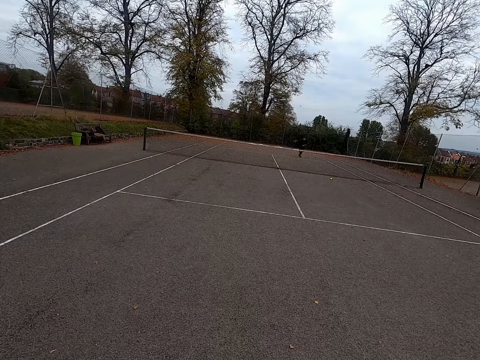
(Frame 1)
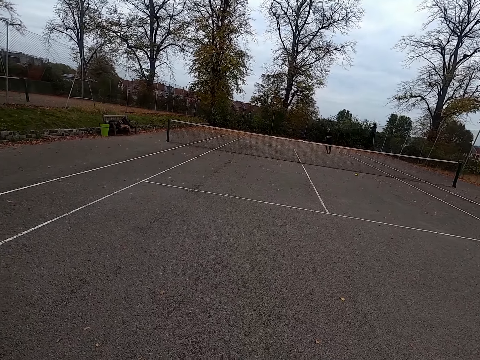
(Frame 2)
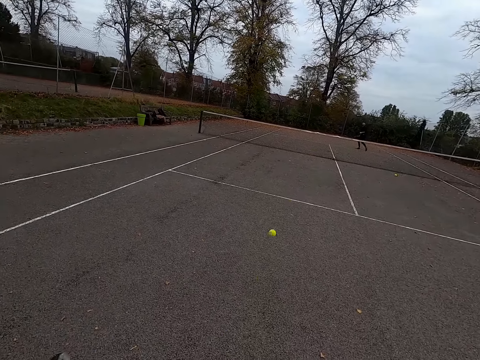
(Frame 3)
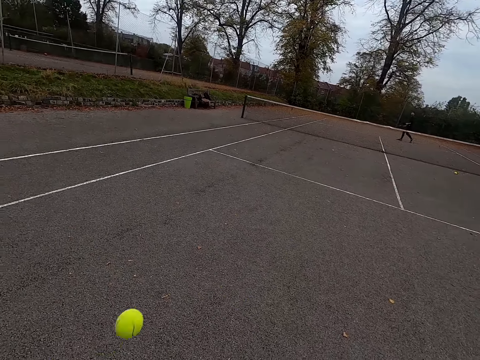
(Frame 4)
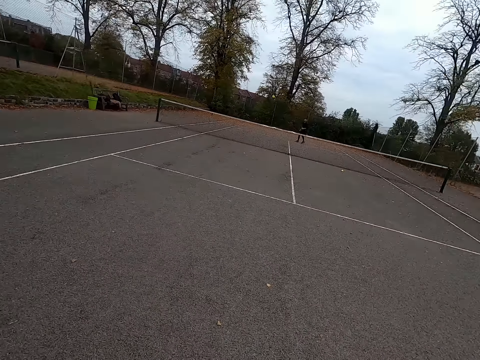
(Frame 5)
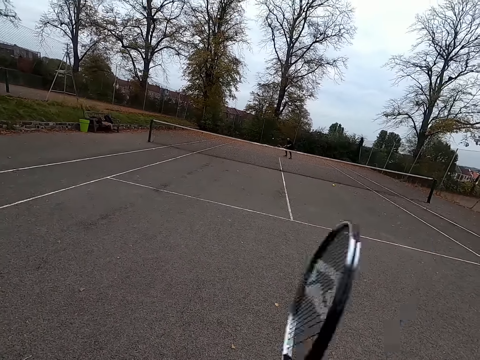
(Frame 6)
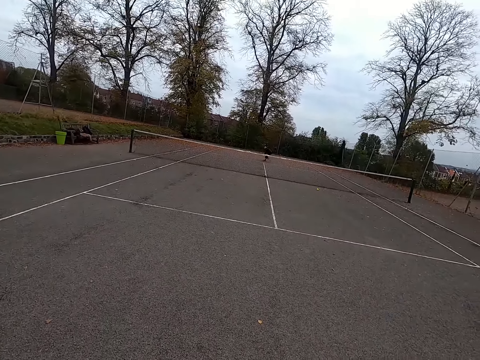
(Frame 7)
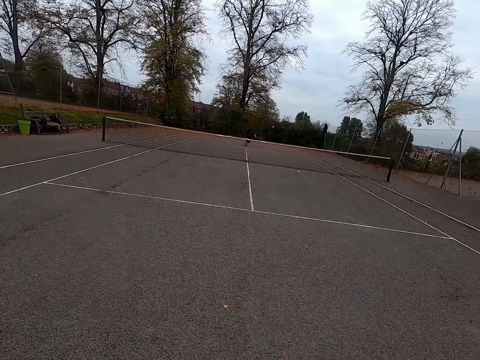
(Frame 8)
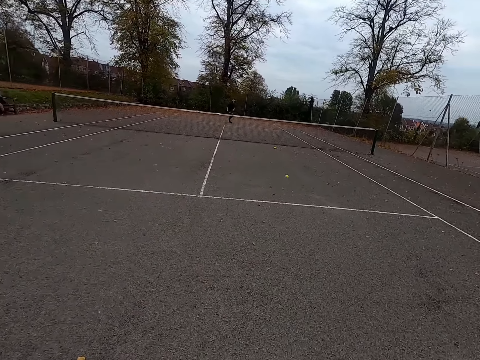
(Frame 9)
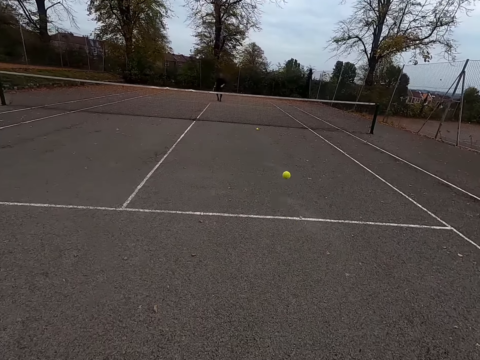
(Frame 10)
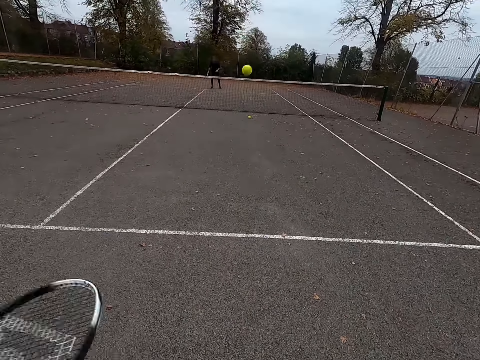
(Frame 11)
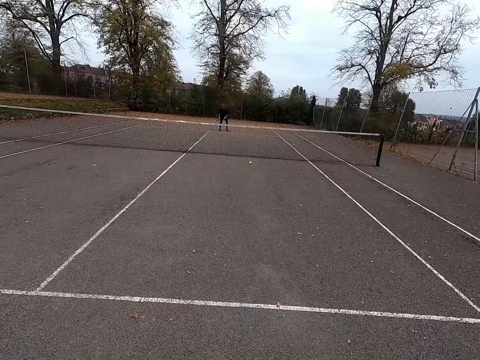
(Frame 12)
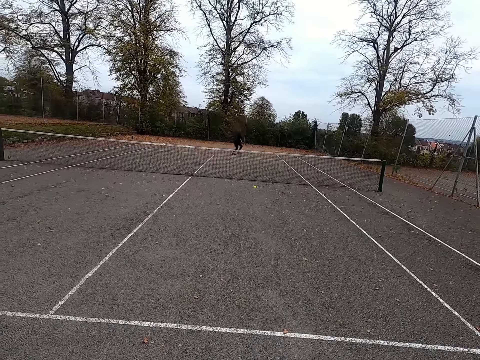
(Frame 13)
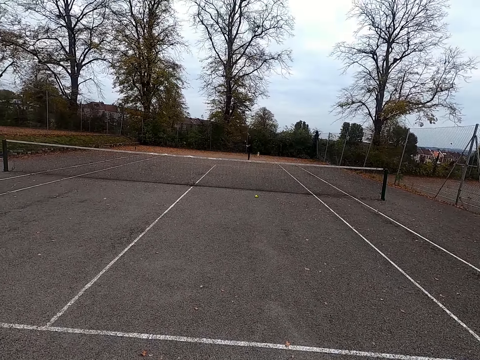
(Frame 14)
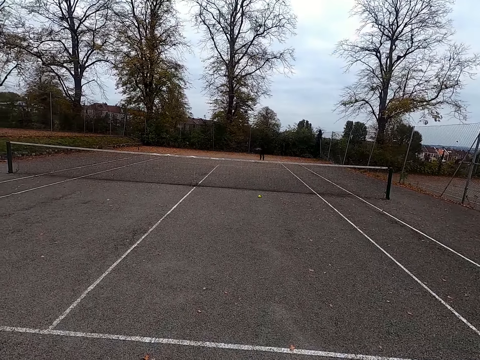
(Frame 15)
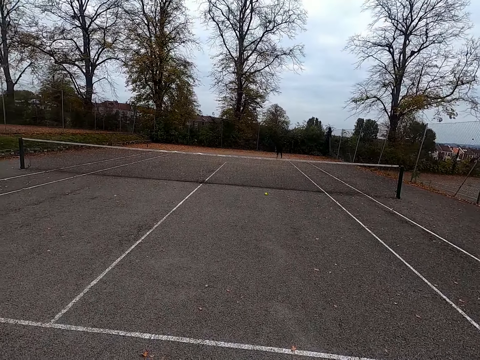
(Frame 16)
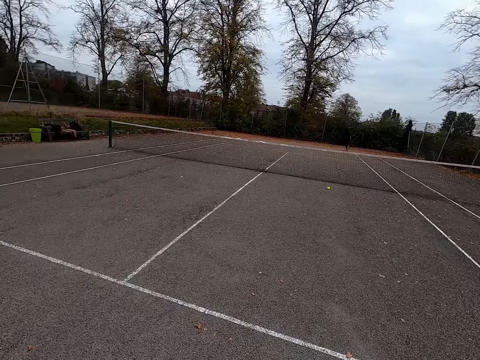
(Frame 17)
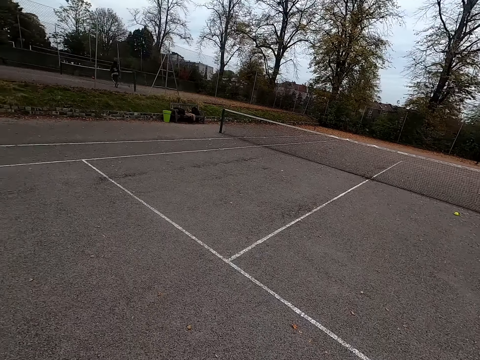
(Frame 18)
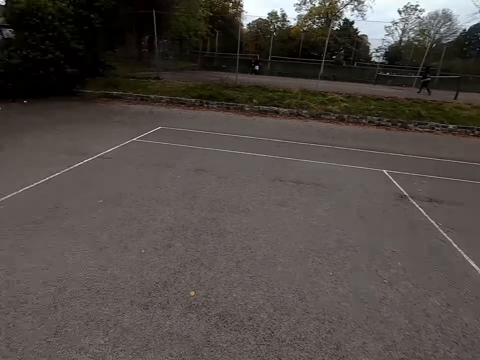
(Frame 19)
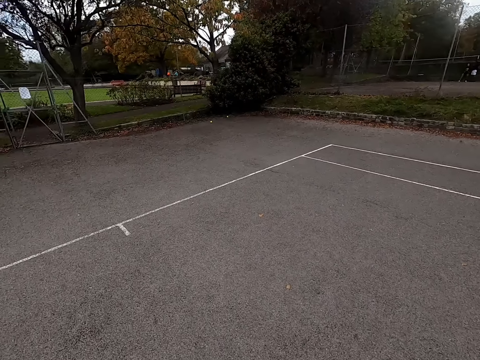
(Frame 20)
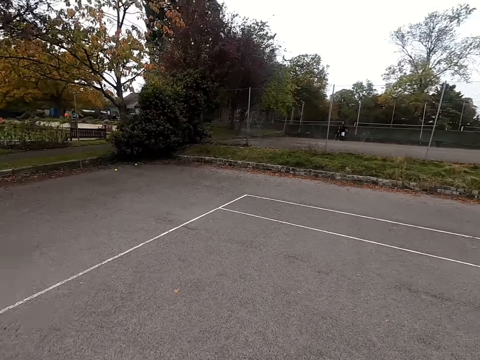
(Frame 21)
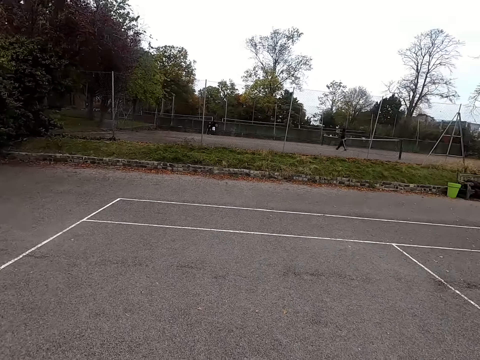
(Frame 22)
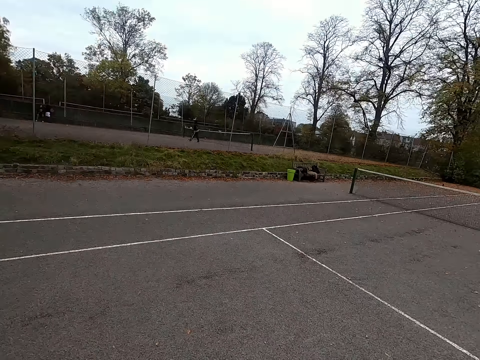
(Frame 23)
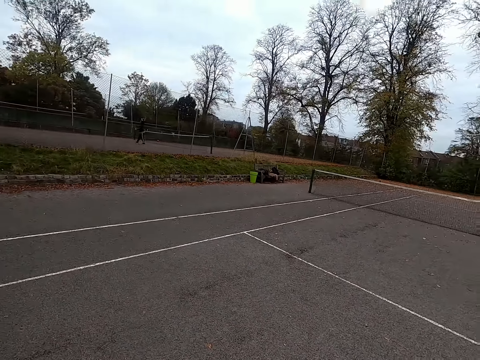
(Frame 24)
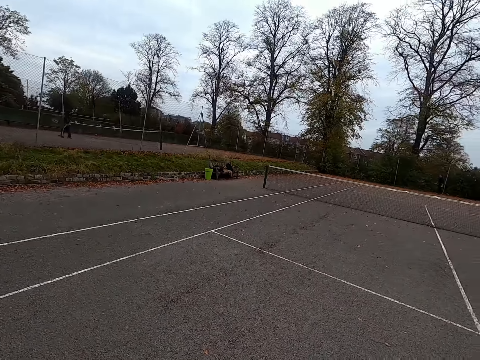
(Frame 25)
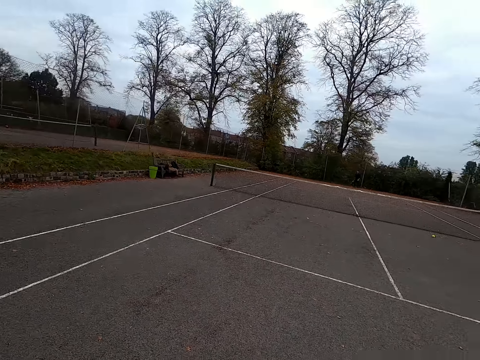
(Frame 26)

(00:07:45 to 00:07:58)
A man plays a racket. The man throws a ball with a tennis bat. The camera wearer throws the ball with the tennis bat and plays tennis. The man throws the ball with the tennis bat. The camera wearer throws the ball with the tennis bat. The man walks around and throws the ball with the tennis bat. The camera wearer walks around.

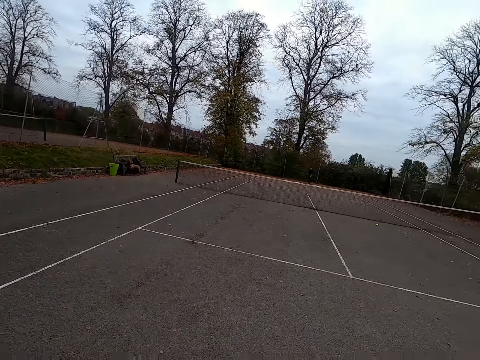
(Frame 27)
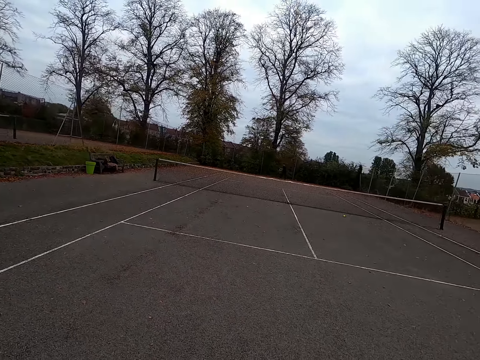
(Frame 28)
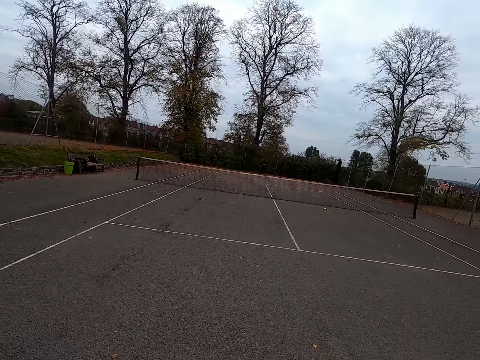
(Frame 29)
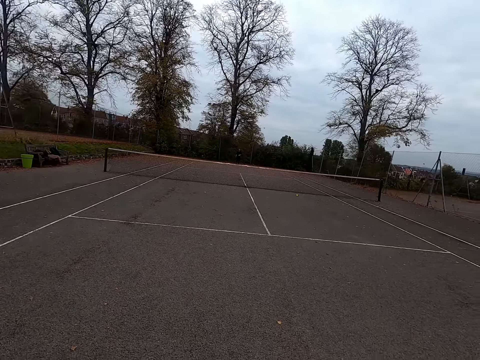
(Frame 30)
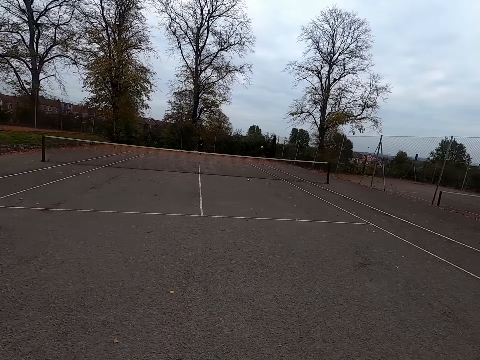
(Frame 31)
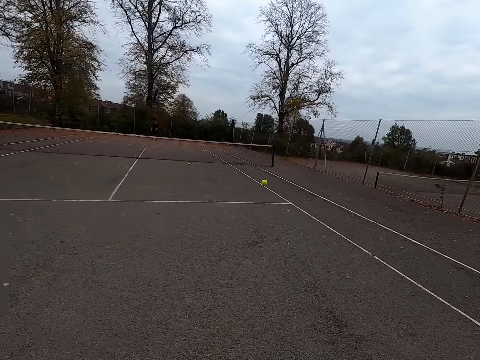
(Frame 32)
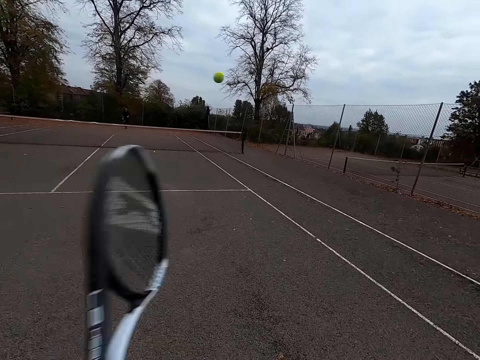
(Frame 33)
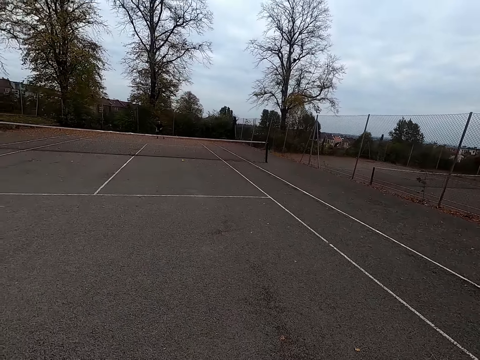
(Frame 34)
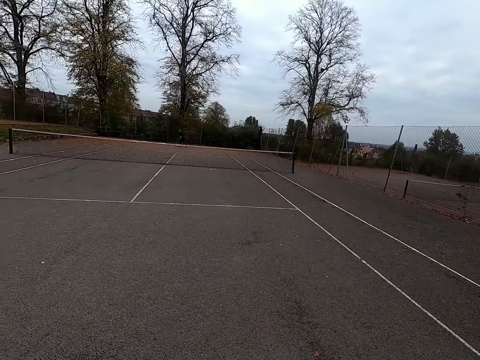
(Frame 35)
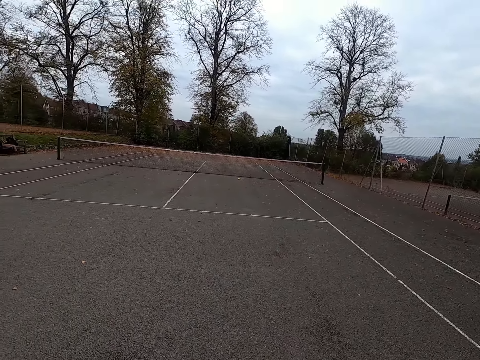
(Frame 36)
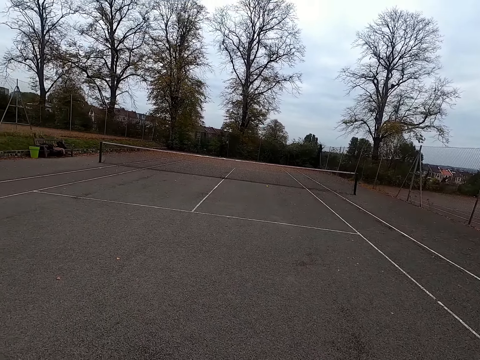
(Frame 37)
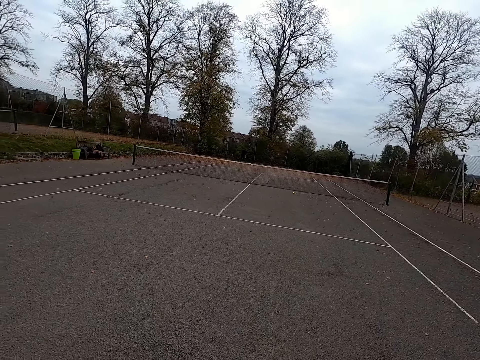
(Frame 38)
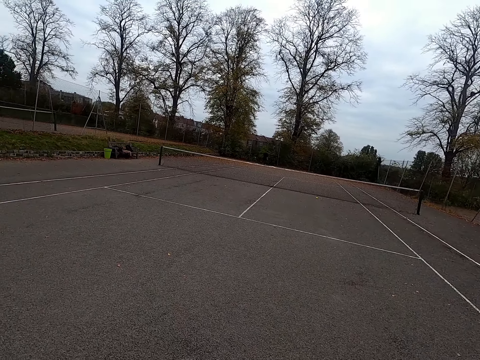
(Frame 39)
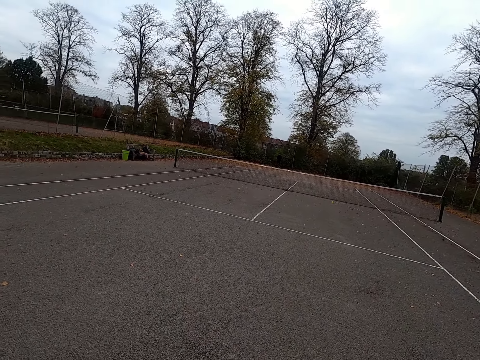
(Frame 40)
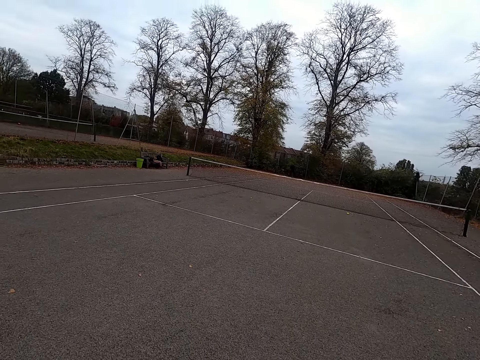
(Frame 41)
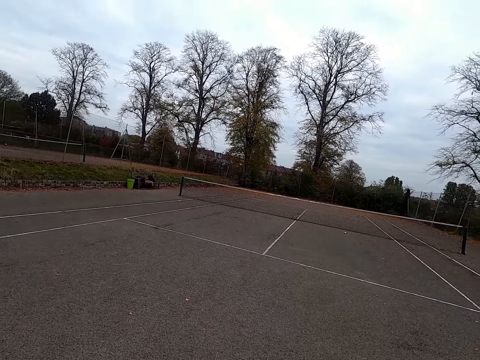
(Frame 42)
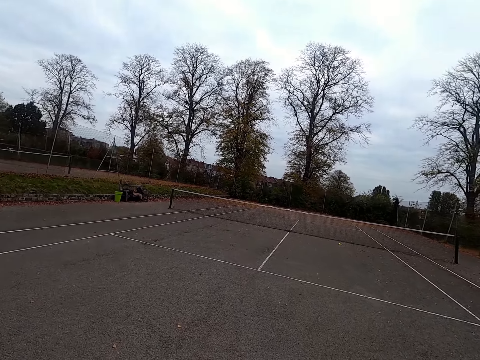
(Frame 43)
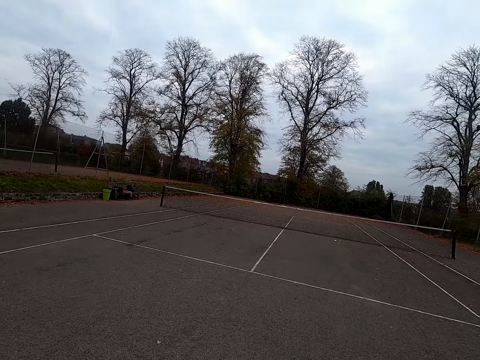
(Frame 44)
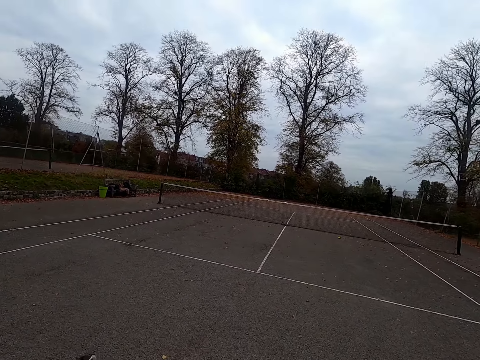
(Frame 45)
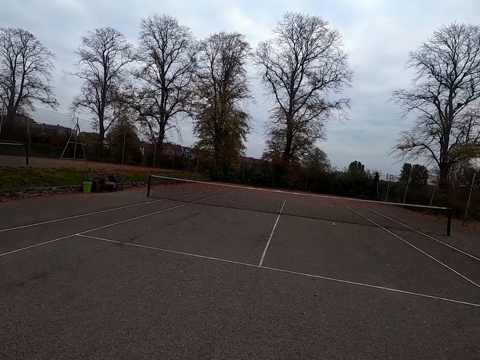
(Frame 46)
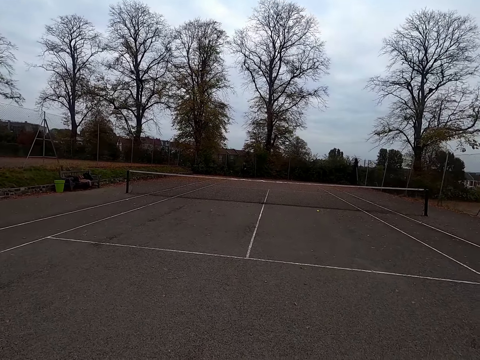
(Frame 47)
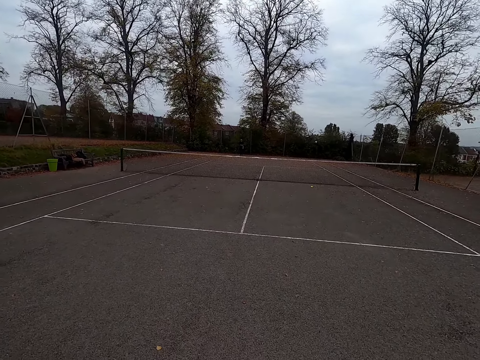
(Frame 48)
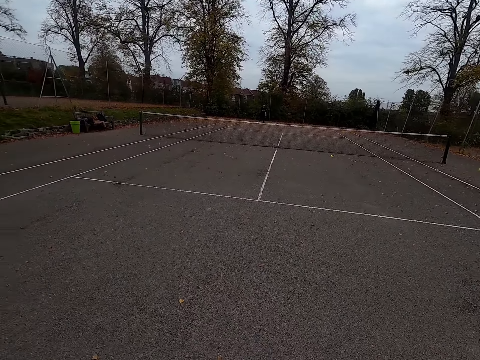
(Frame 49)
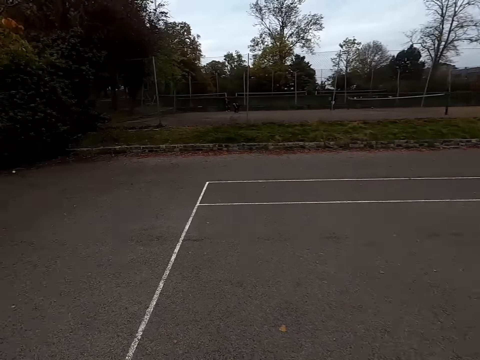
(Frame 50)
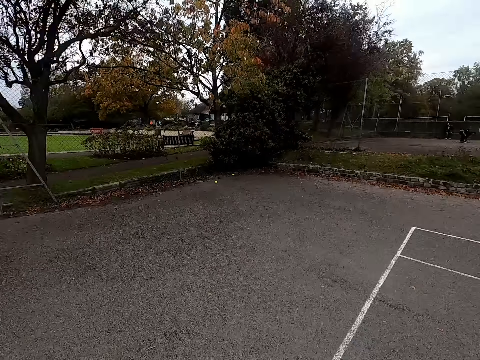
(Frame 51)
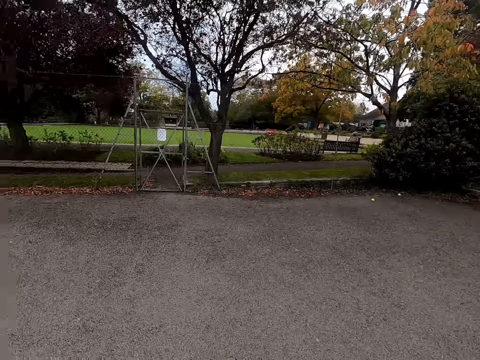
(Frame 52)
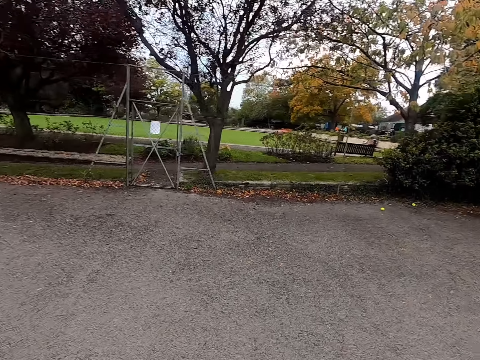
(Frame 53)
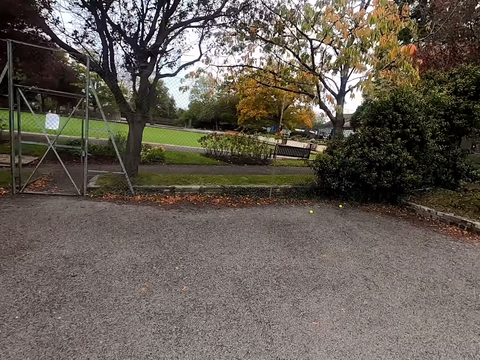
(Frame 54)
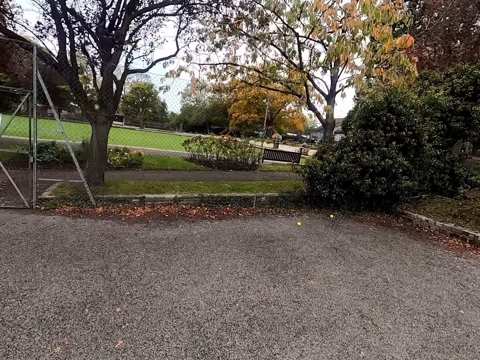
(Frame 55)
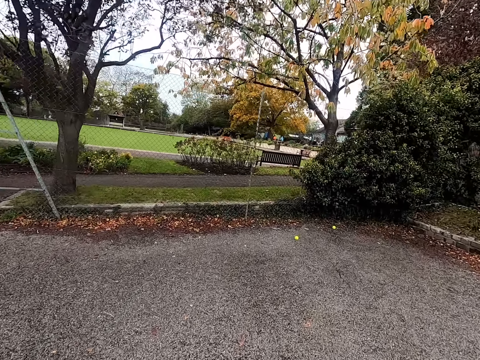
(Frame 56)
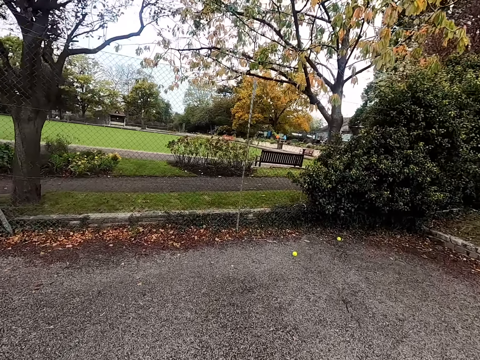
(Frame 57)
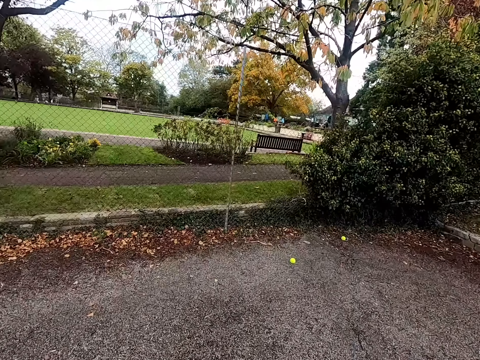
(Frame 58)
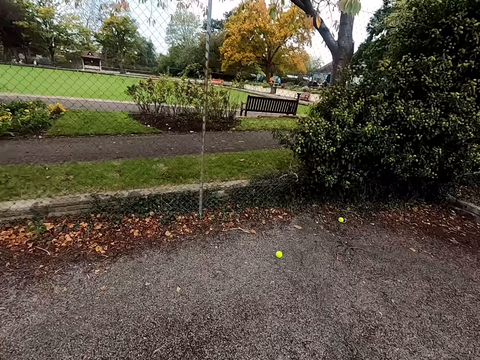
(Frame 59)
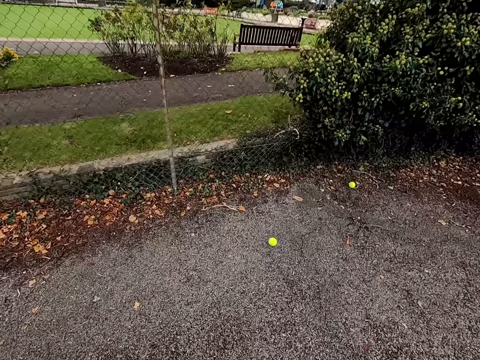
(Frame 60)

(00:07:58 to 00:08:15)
A man throws a ball with a tennis bat. The camera wearer throws the ball with the tennis bat, plays tennis, and walks around. They walk around.
